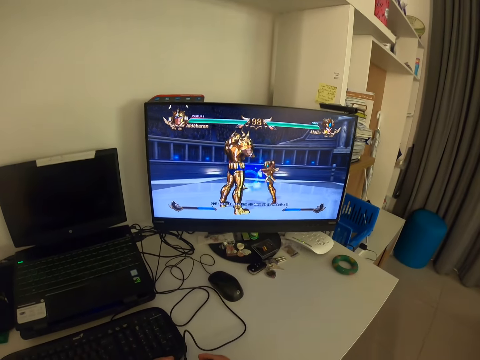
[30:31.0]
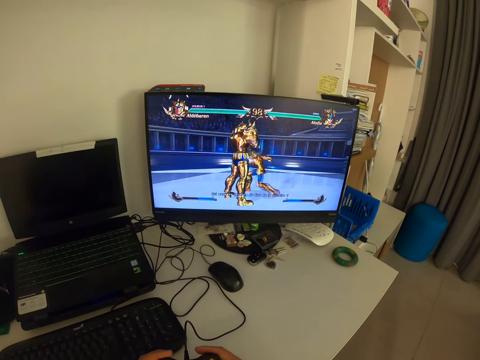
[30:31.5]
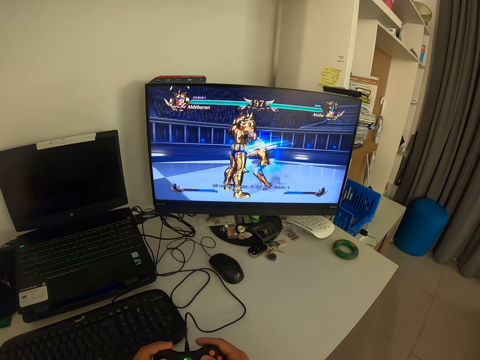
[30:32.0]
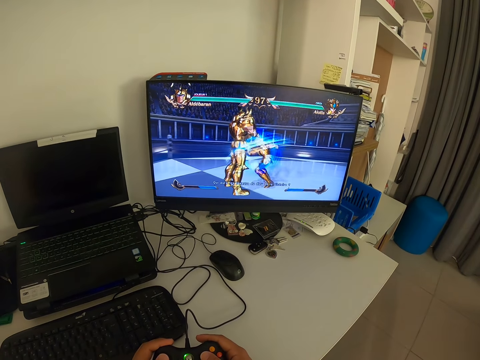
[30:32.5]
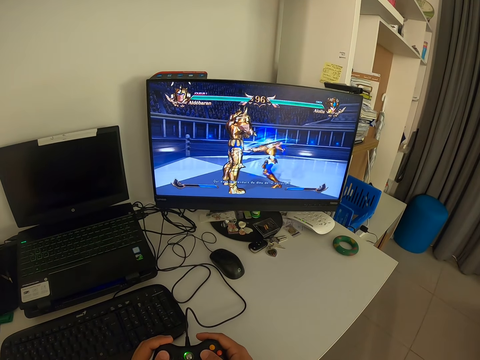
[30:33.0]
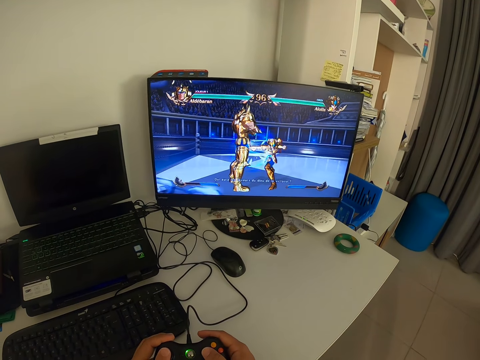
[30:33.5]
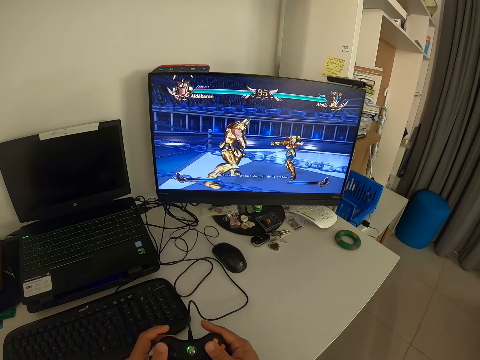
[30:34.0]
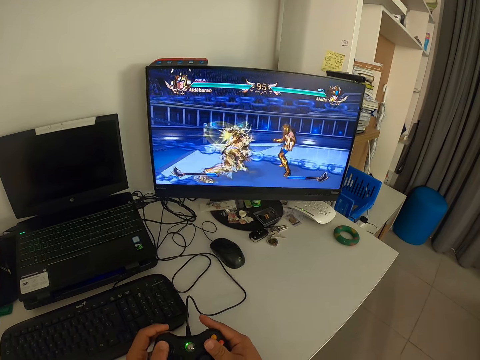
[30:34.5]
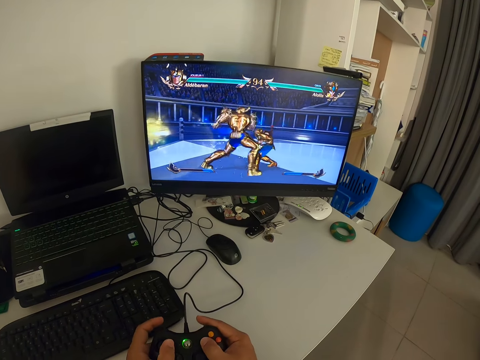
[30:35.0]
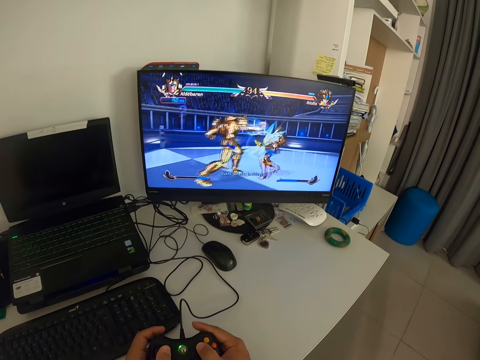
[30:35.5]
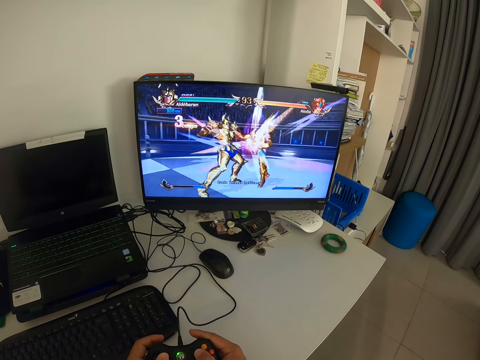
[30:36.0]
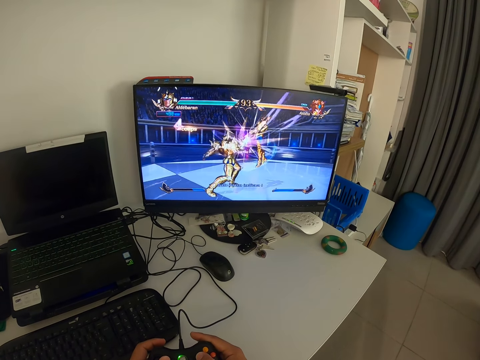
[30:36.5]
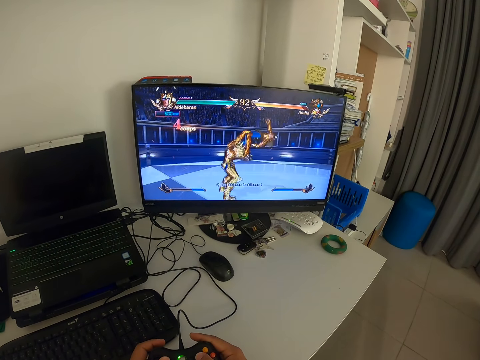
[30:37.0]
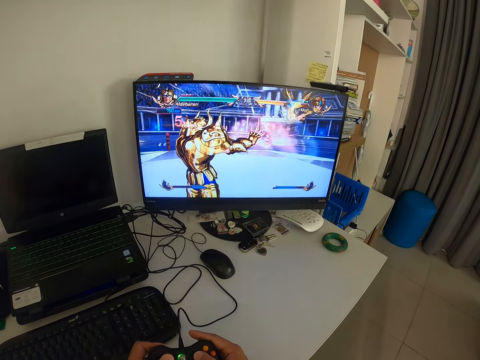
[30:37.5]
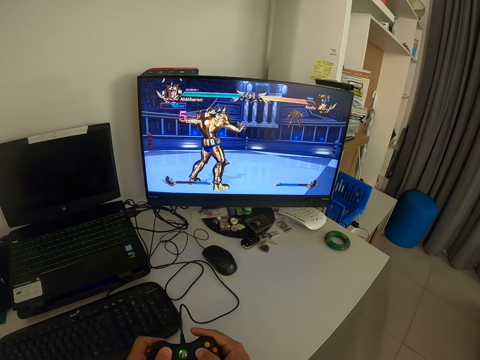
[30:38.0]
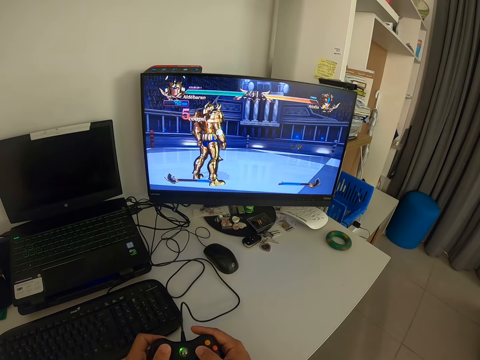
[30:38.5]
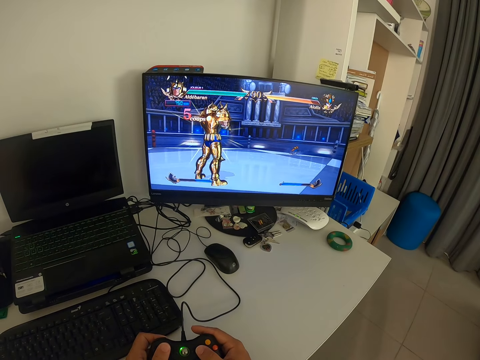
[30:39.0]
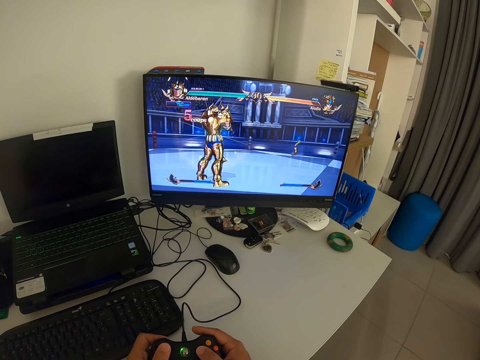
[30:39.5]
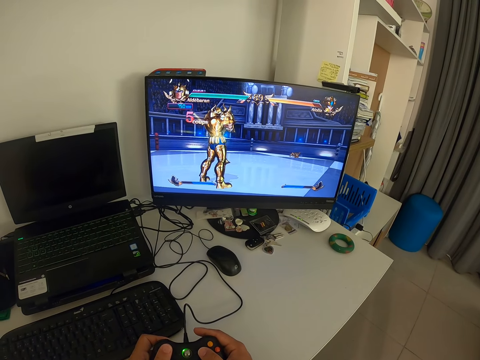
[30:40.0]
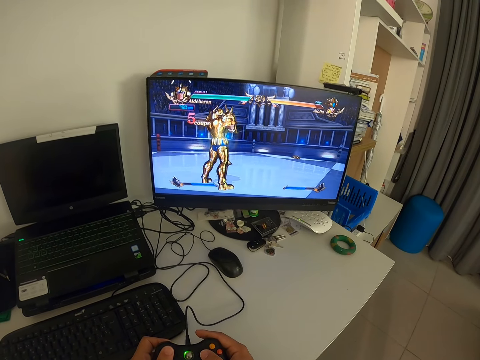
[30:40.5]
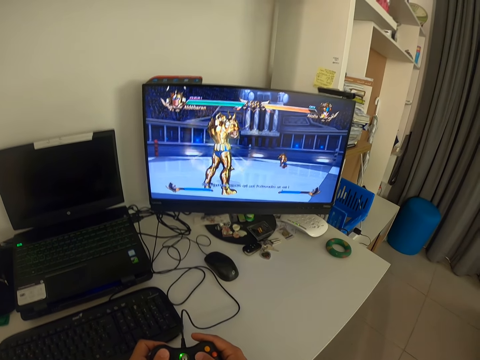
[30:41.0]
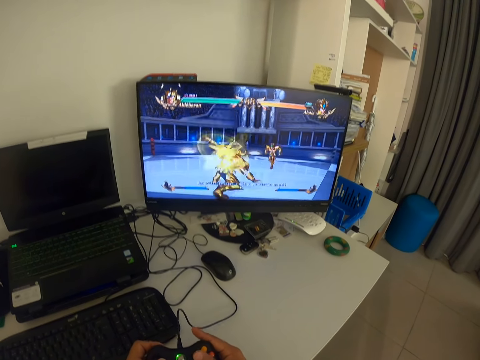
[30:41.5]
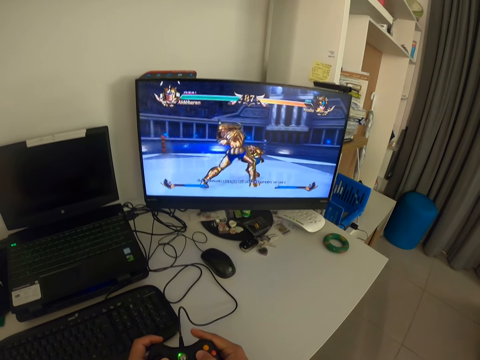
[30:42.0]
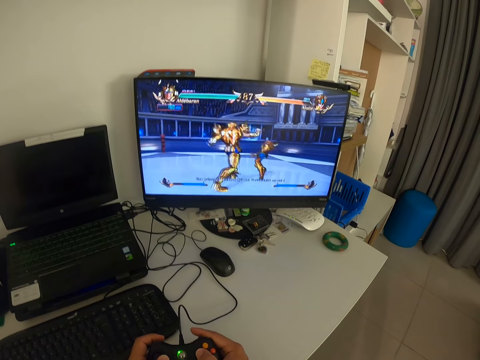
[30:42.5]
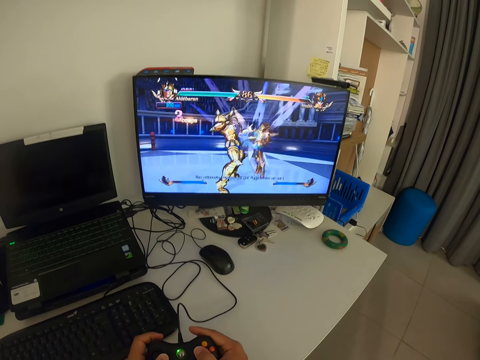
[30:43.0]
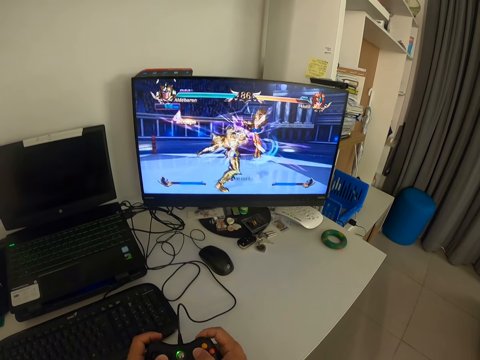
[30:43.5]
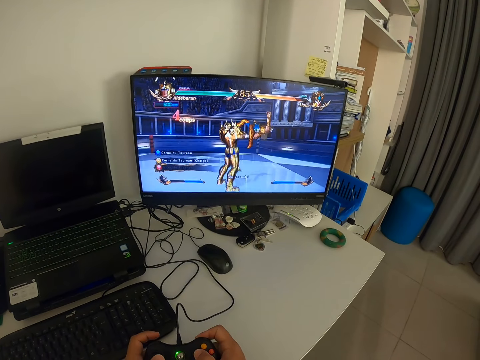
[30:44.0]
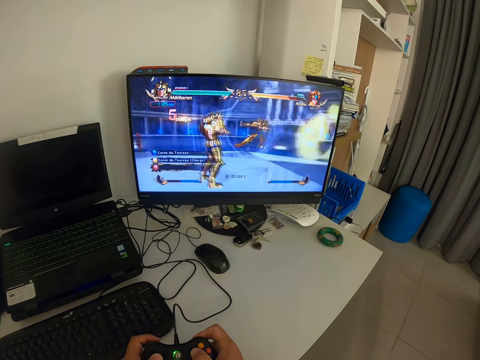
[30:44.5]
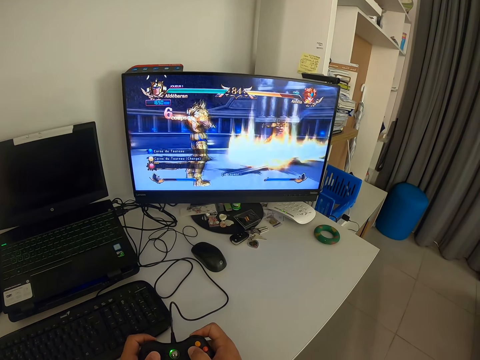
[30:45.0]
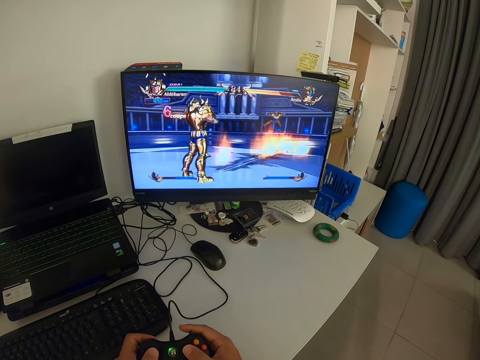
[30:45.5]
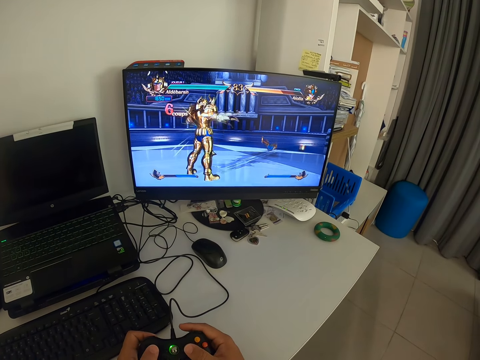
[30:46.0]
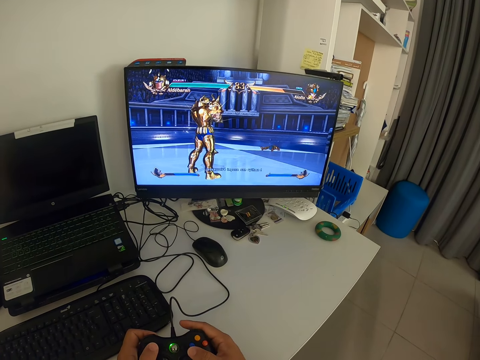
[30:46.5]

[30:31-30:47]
The camera wearer looks at the monitor. They operate the game pad with both hands. They look at the monitor. They press the game pad. They look at the monitor.

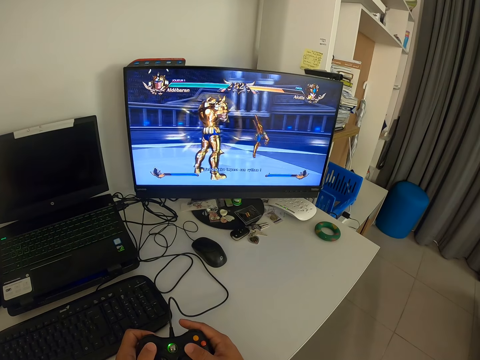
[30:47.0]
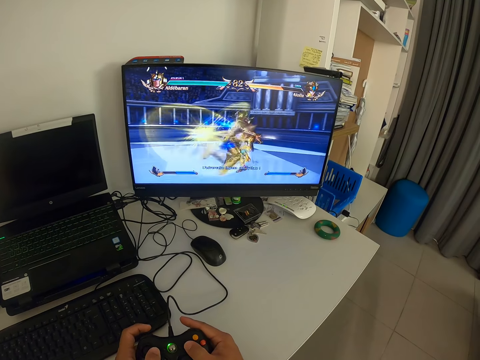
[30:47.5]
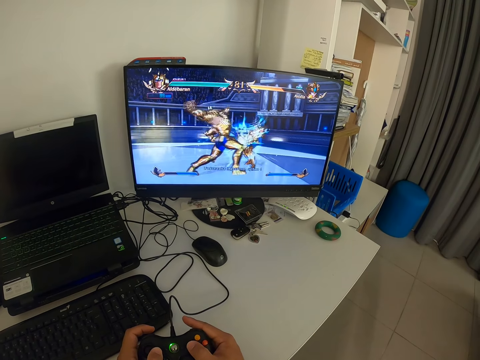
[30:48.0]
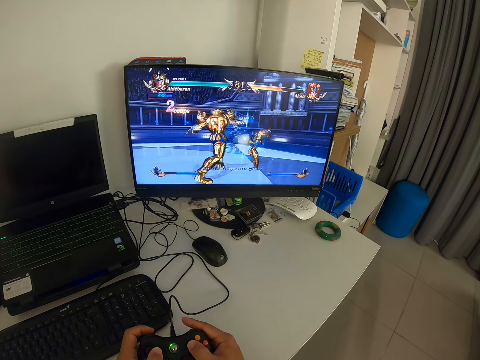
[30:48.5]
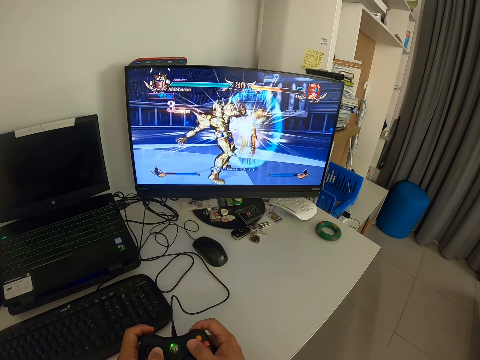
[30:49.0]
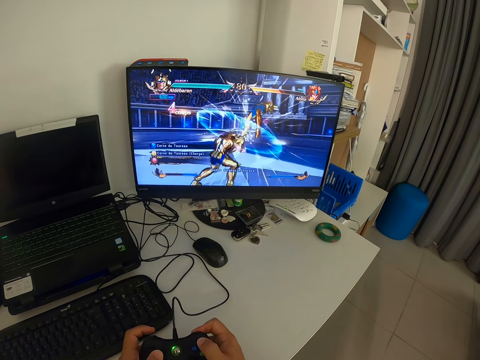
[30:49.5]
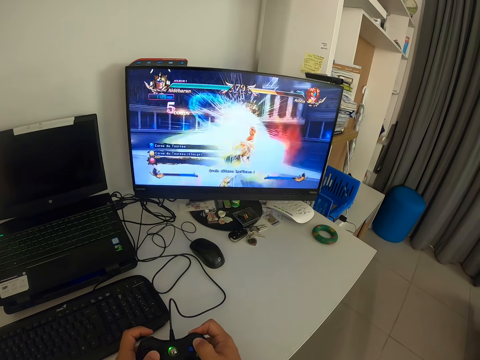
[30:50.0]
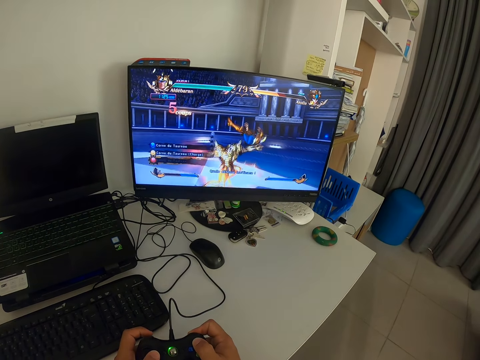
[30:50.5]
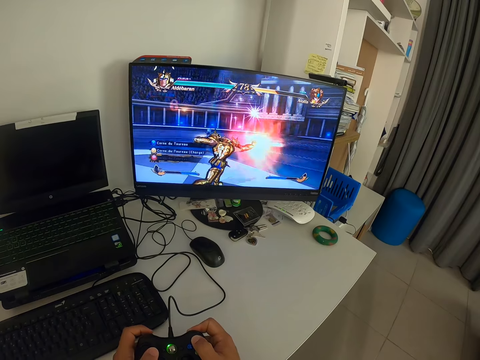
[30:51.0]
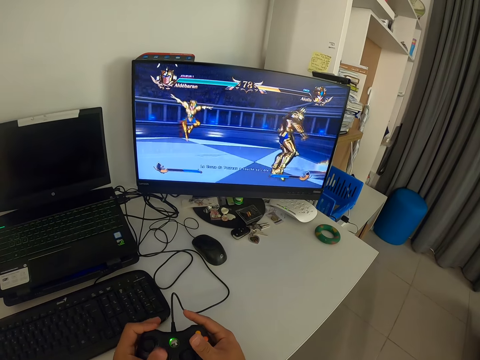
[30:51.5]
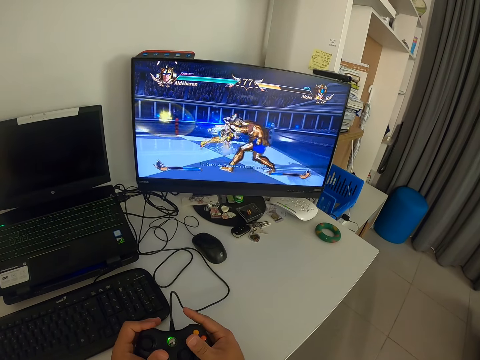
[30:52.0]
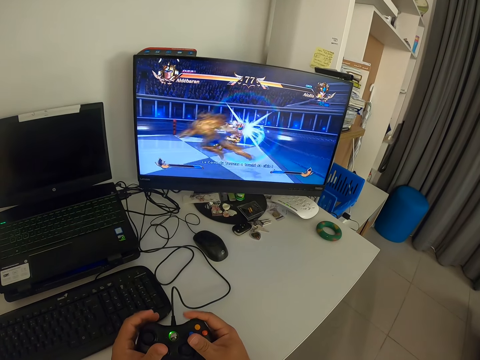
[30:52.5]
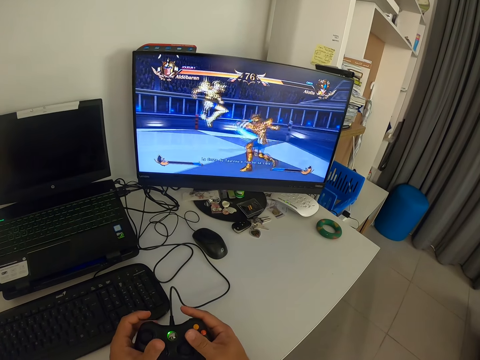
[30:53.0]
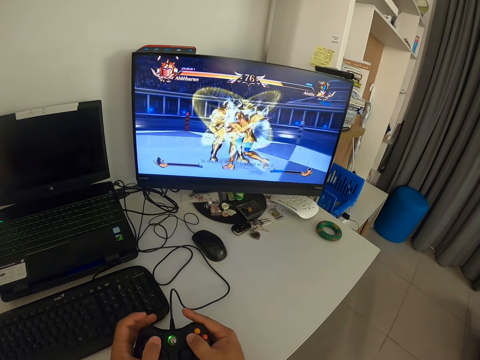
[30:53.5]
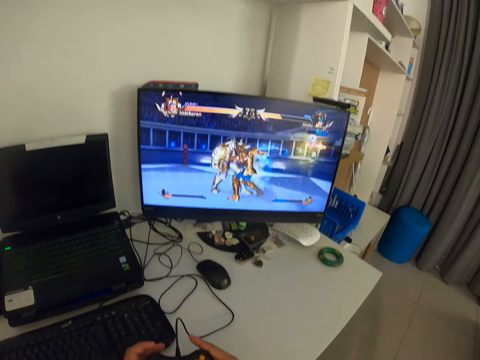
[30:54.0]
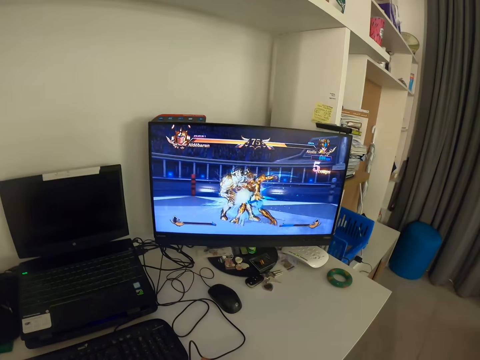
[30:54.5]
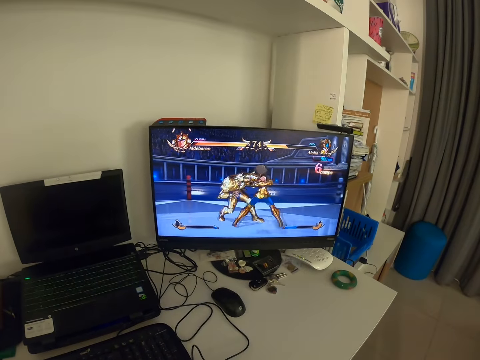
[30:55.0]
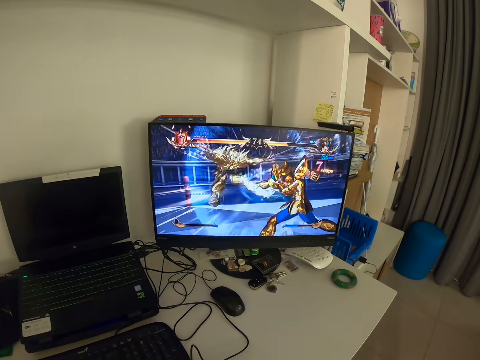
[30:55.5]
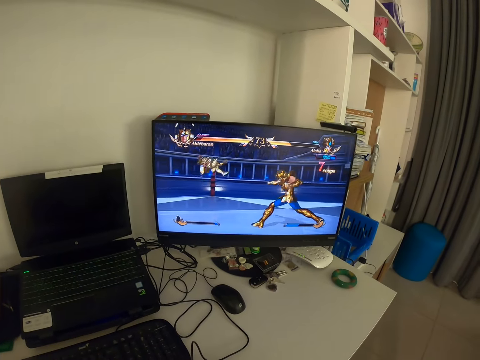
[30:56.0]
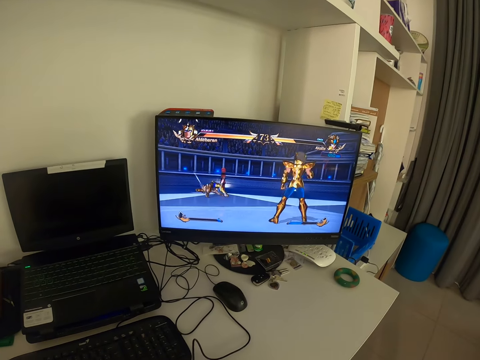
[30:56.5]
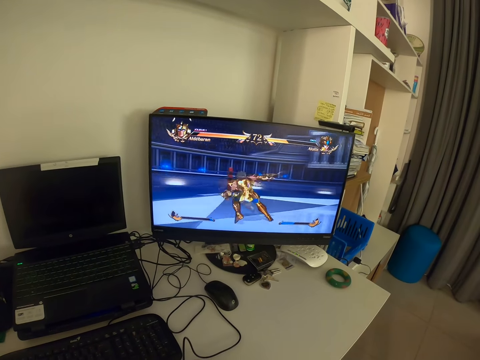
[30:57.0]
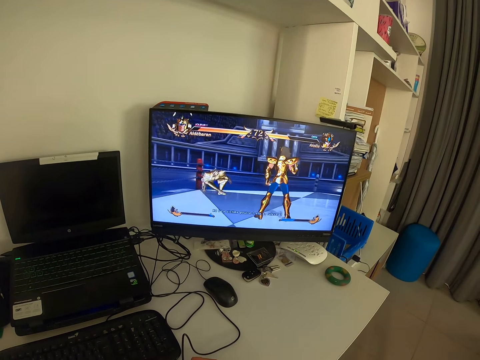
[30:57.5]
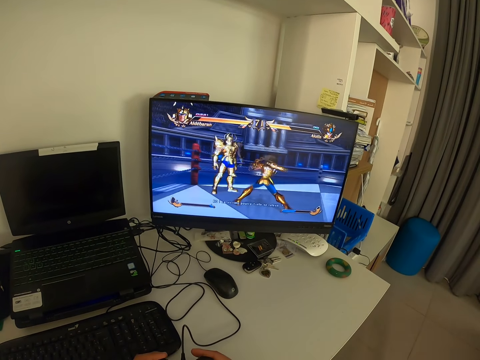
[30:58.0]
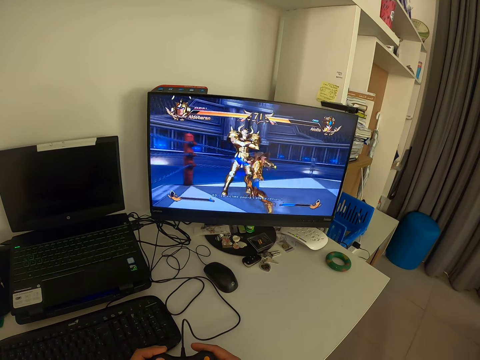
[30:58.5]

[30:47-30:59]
The camera wearer presses a game pad. They look at the monitor.
